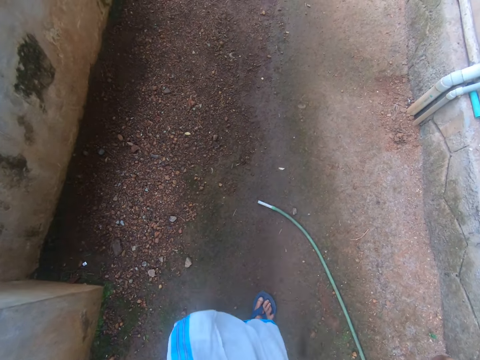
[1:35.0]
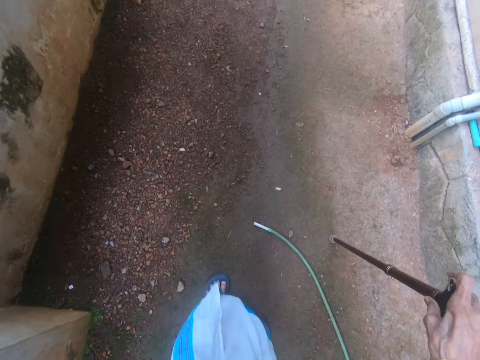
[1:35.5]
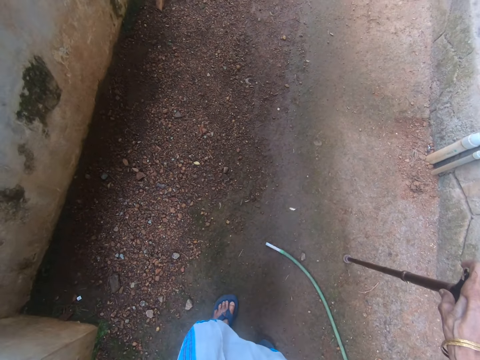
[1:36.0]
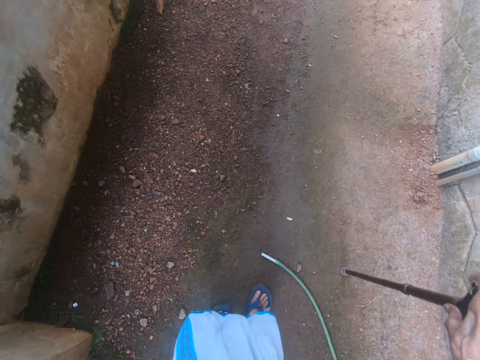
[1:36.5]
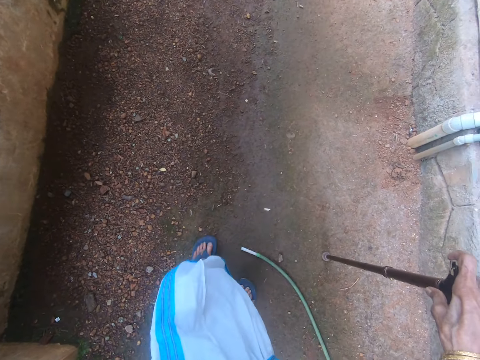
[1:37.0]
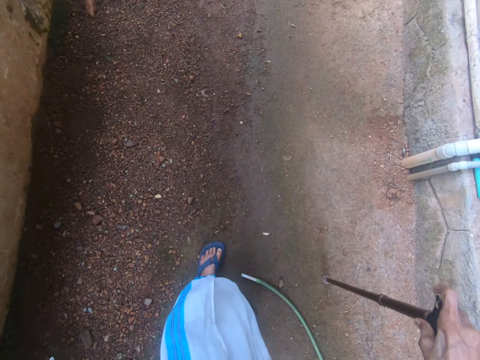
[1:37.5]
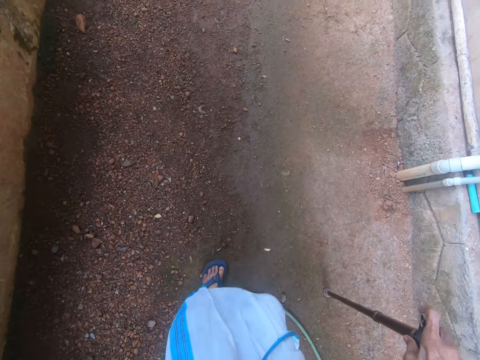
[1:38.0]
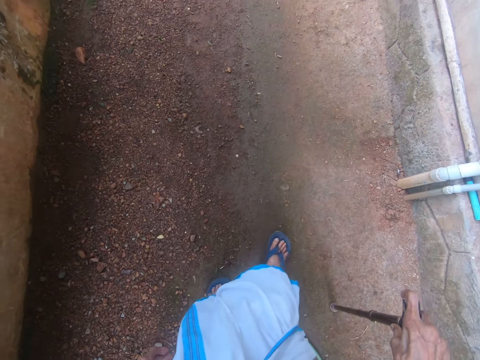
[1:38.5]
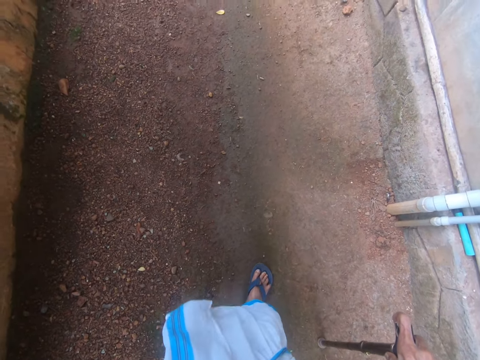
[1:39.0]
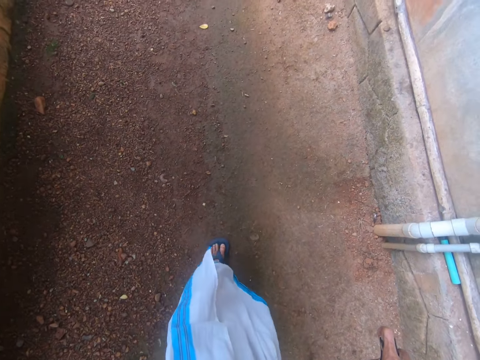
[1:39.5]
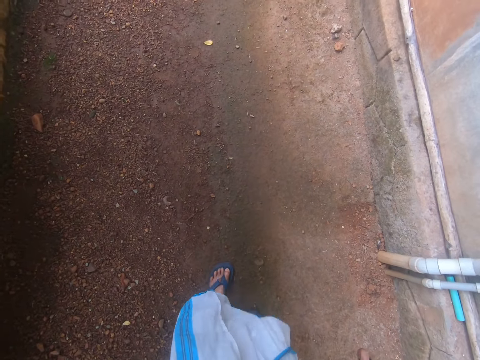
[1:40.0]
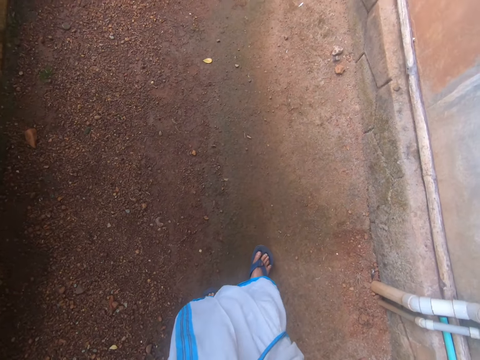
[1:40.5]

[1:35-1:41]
The camera wearer walks around in the compound.

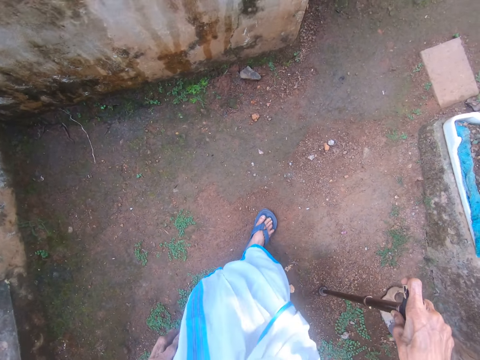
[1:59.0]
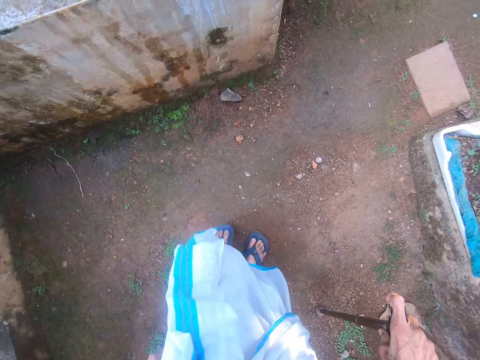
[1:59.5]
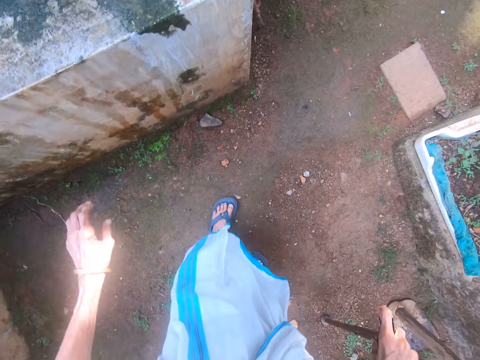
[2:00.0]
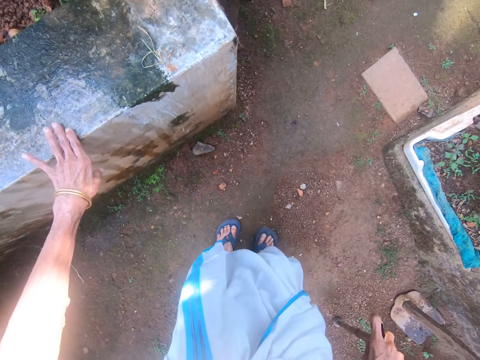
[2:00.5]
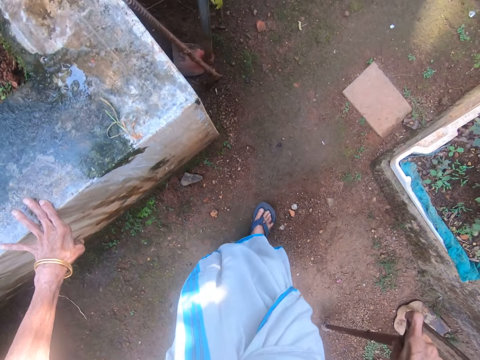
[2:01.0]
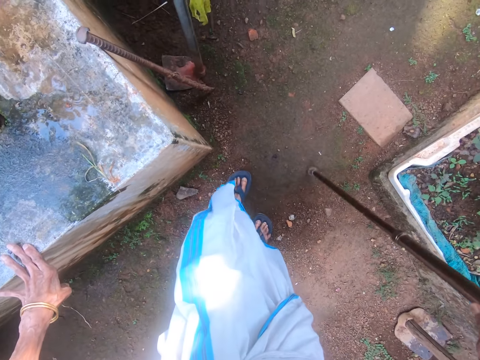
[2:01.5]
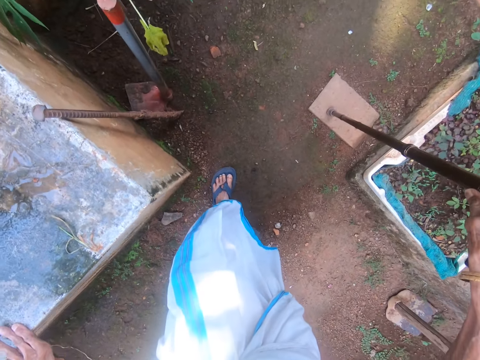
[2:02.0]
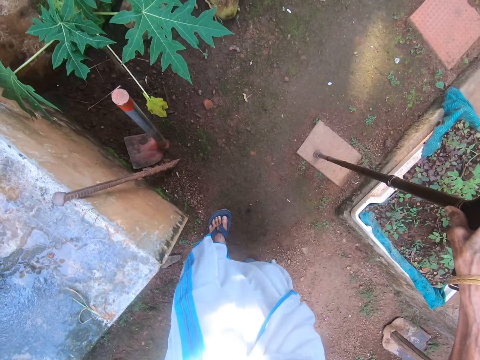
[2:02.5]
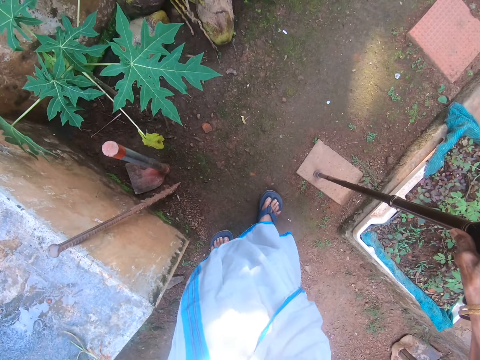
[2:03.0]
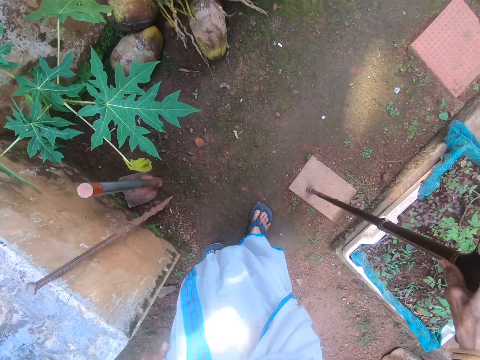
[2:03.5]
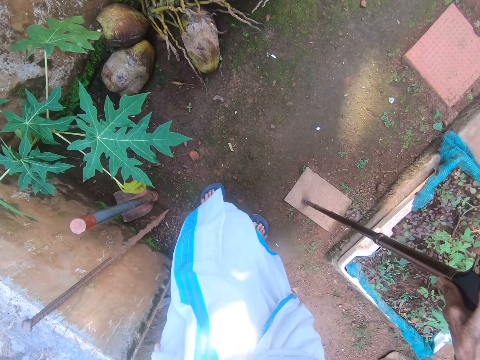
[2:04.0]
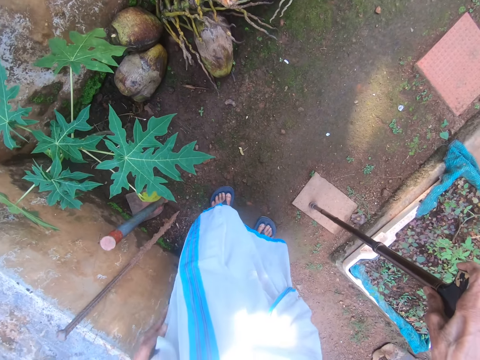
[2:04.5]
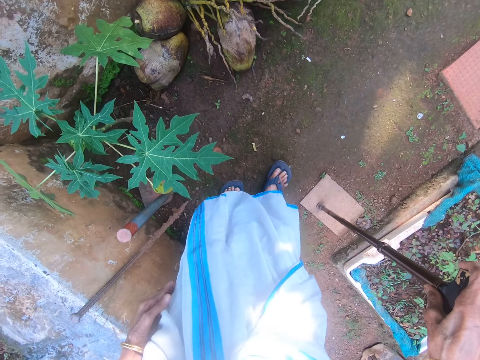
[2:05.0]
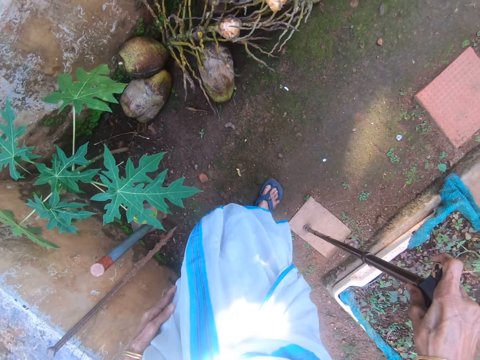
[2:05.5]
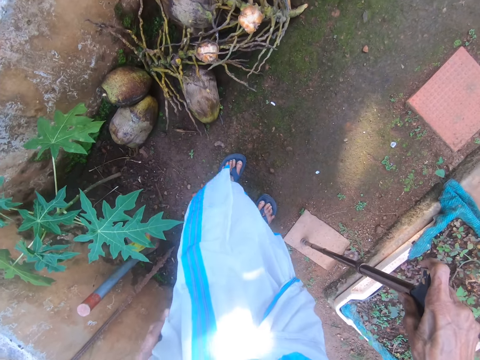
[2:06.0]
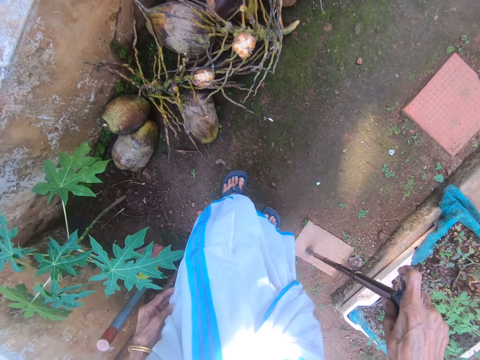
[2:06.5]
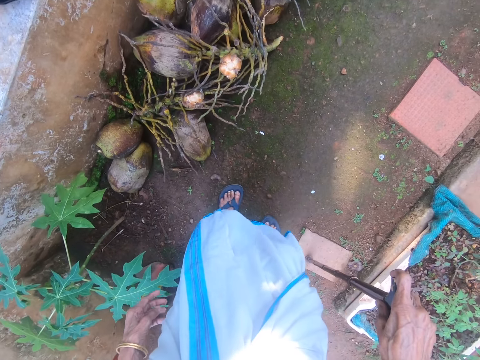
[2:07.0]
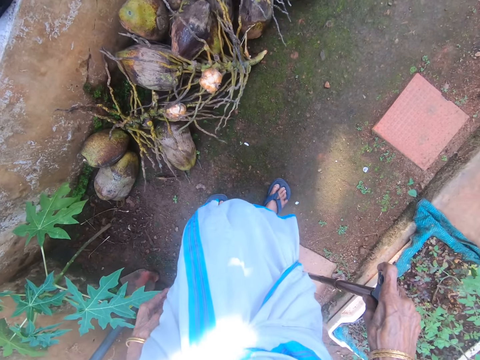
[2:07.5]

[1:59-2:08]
The camera wearer places the left hand on the wall. They walk around in the compound.

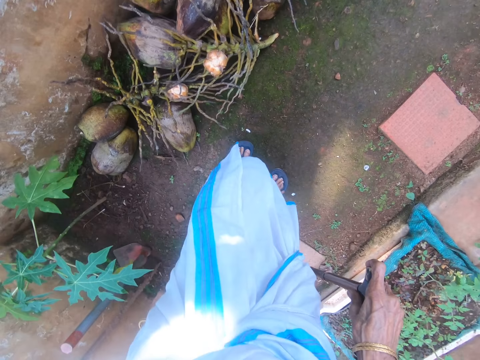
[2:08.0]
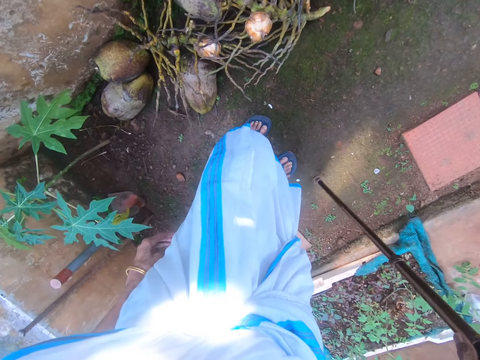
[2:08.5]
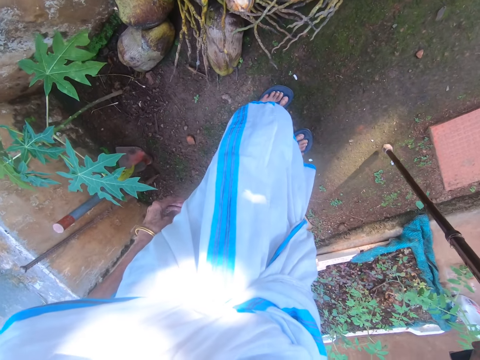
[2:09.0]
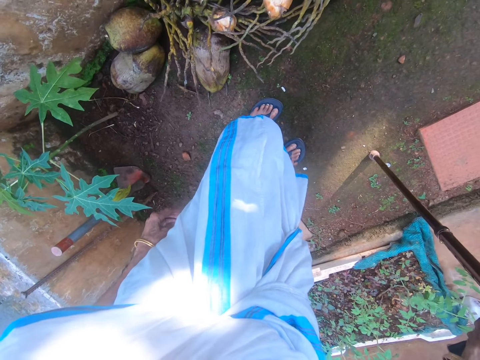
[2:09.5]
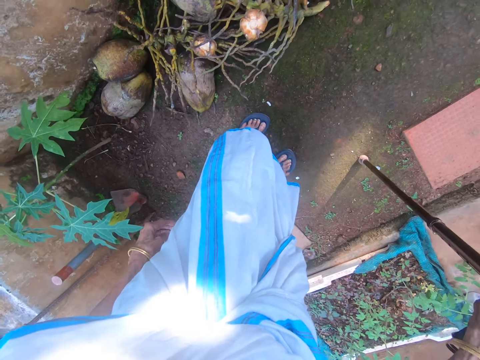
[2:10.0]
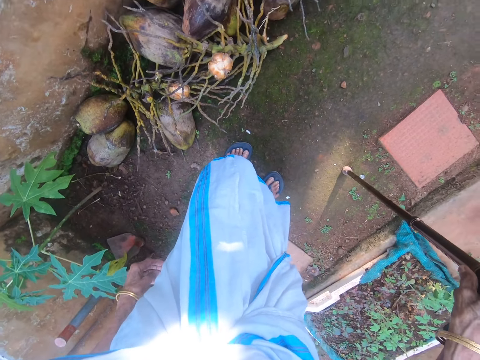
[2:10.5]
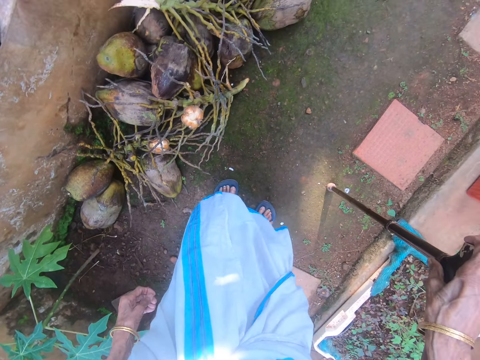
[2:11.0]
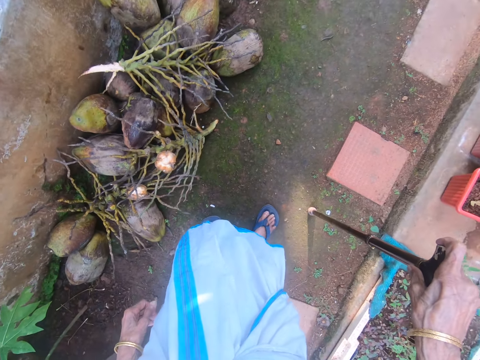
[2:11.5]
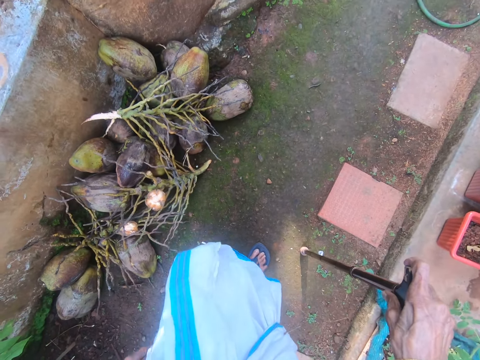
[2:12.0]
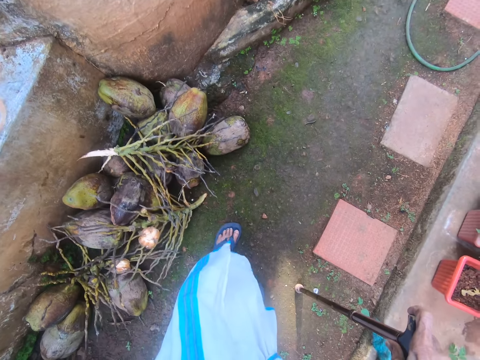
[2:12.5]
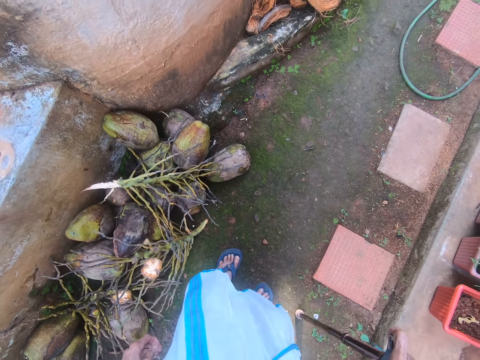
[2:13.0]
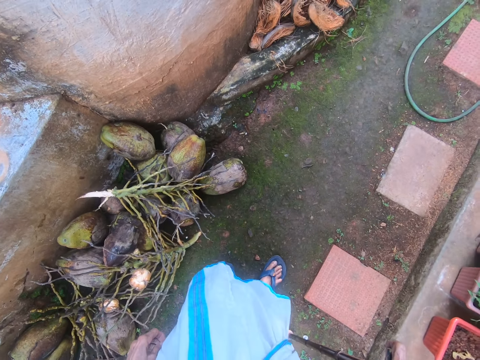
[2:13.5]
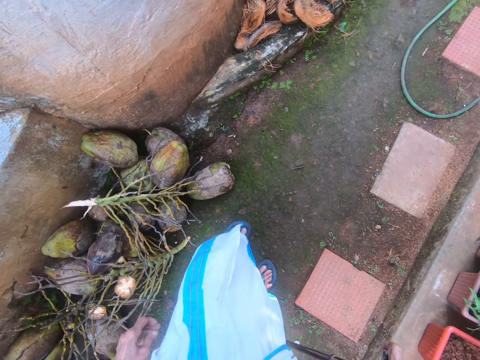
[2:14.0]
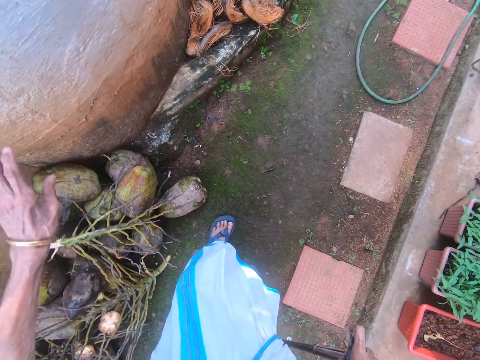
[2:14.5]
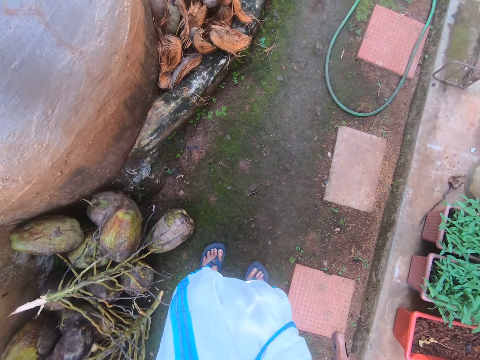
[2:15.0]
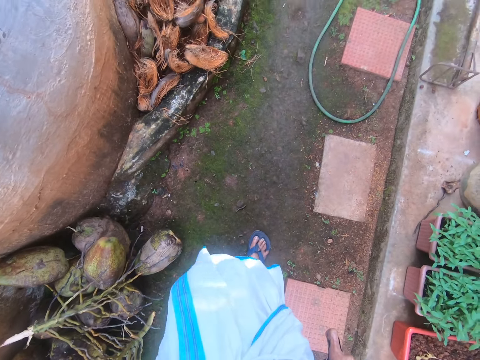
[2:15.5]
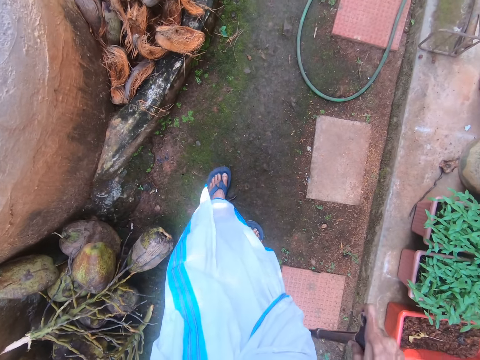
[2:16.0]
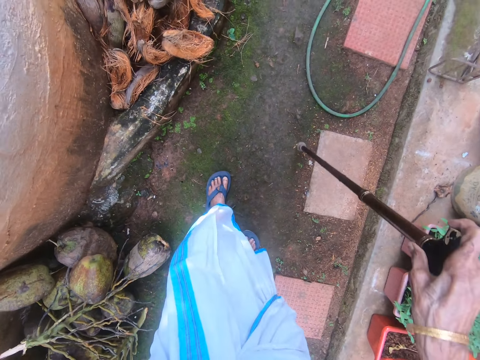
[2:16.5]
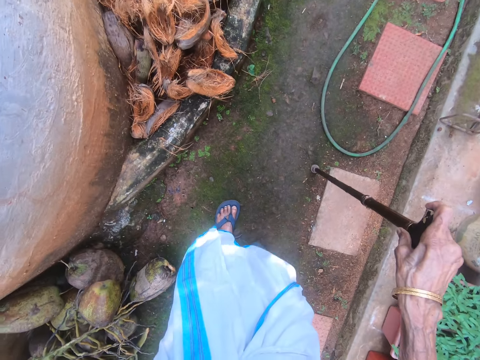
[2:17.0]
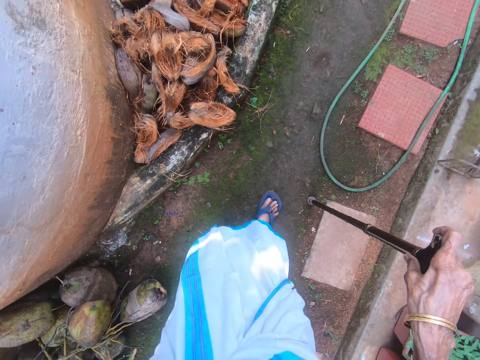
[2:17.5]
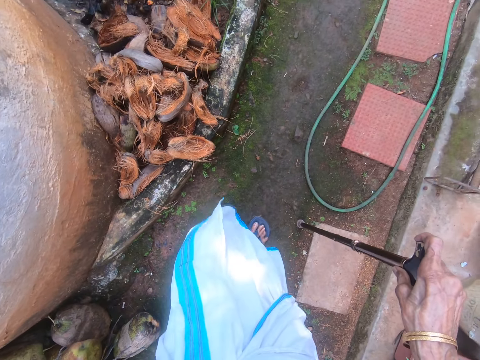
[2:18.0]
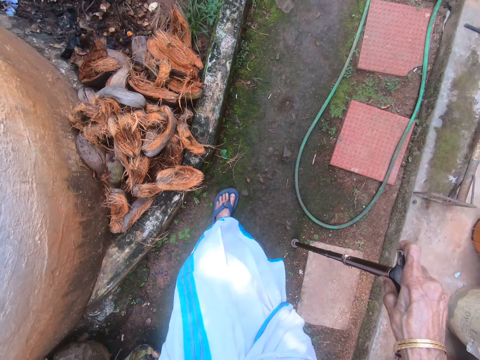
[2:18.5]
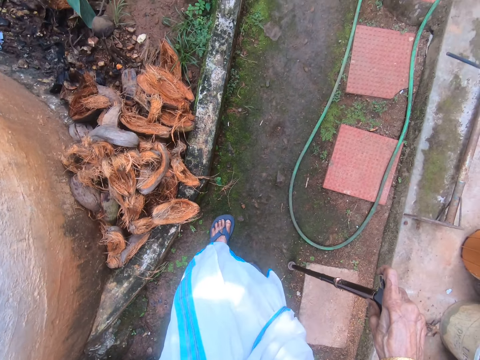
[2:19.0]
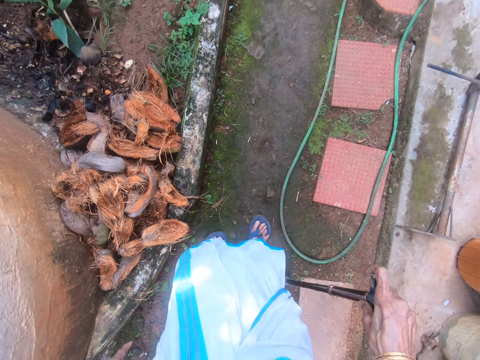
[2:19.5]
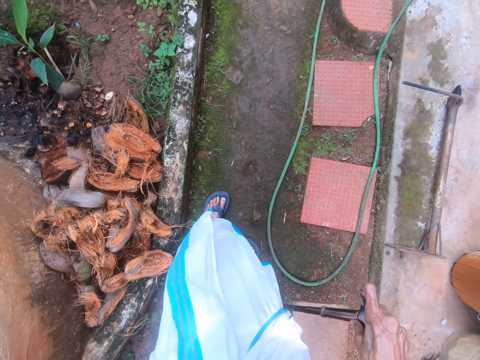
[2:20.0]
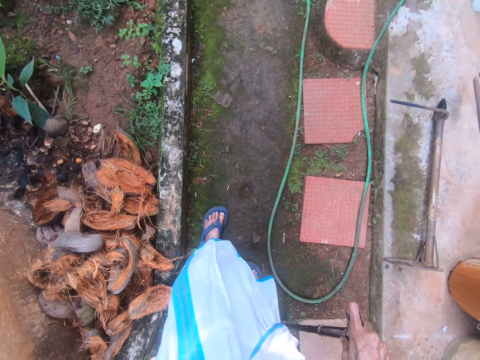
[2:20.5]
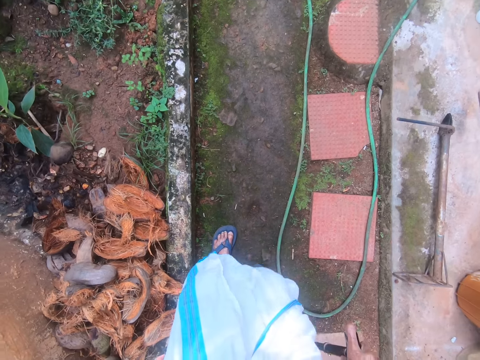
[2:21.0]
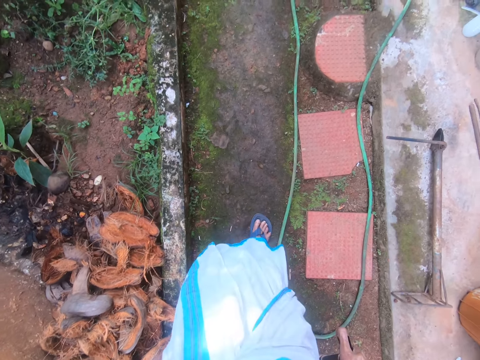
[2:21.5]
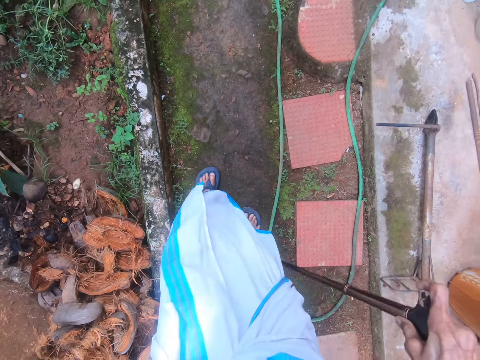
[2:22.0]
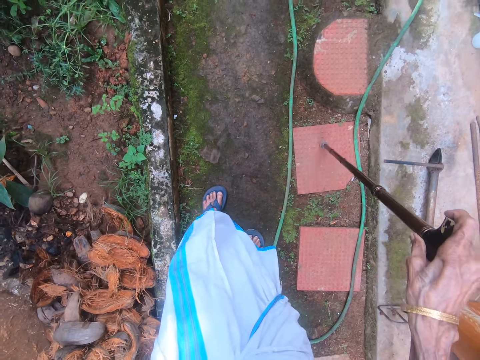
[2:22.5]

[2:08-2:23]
The camera wearer stands in the compound. They walk around in the compound. They place their left hand on the wall. They walk around in the compound.
